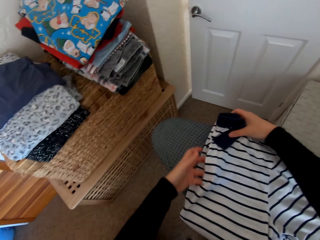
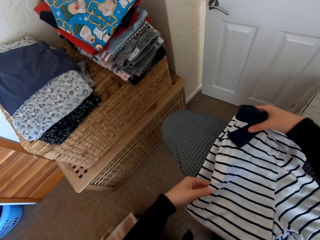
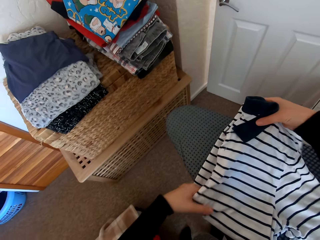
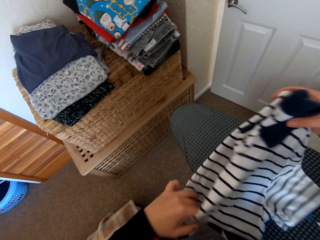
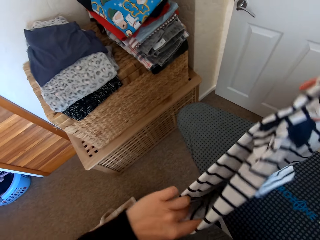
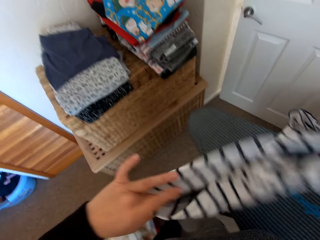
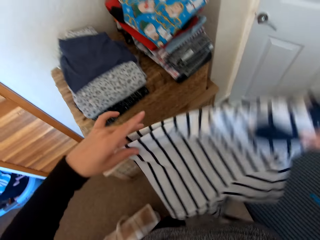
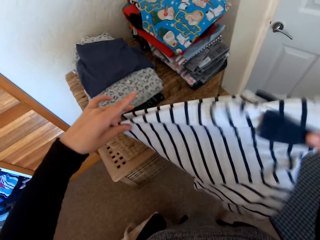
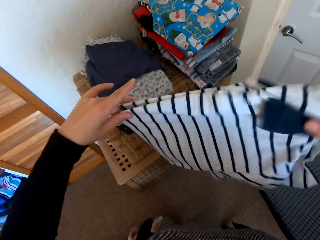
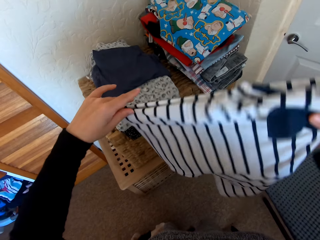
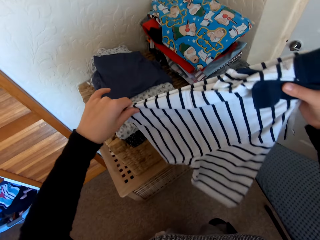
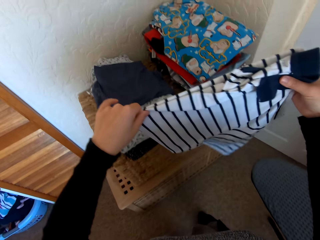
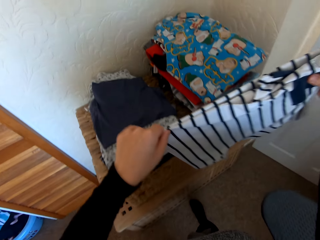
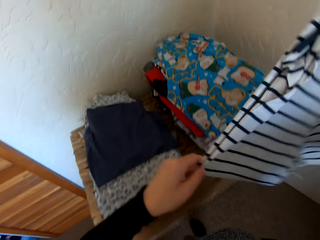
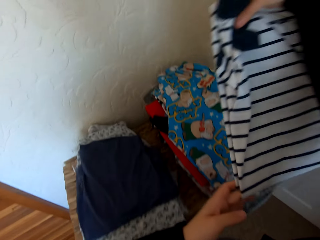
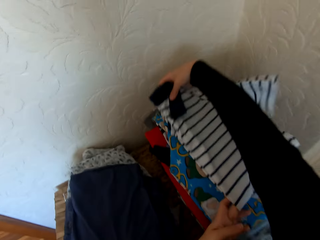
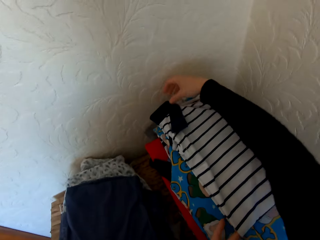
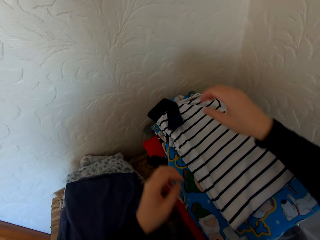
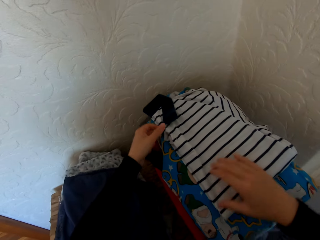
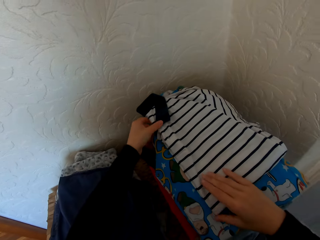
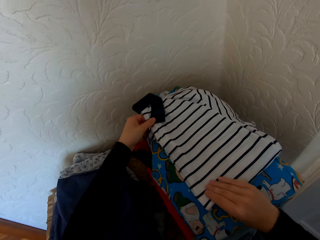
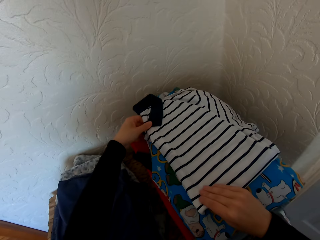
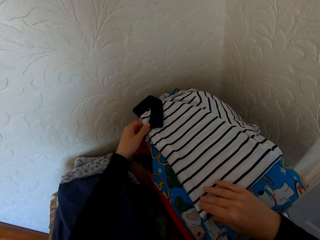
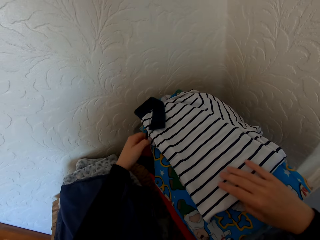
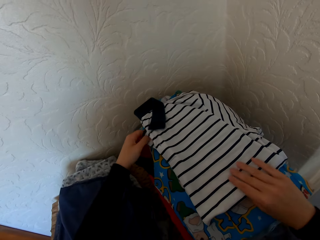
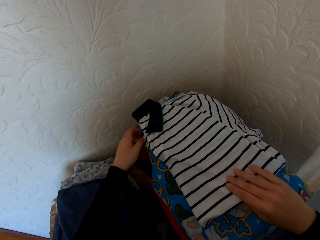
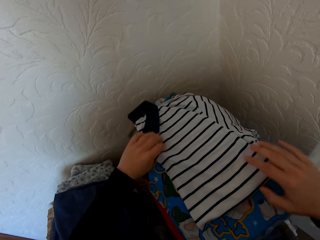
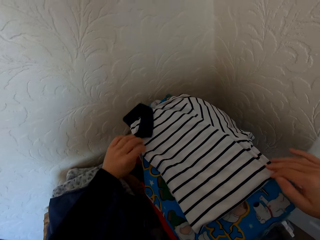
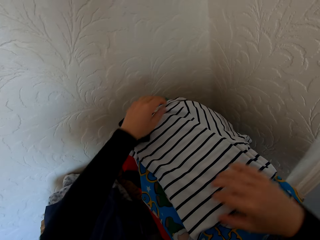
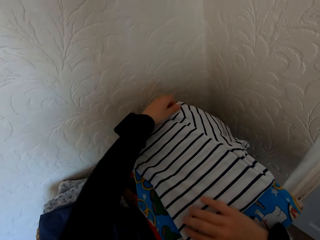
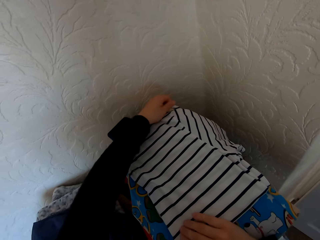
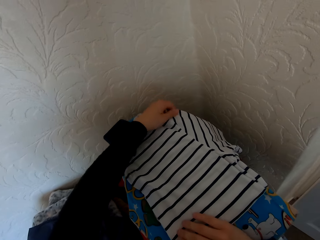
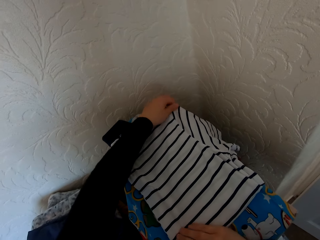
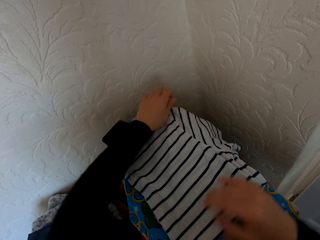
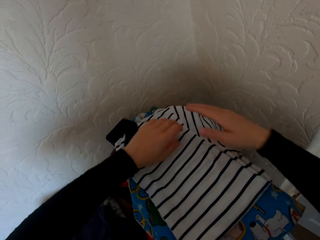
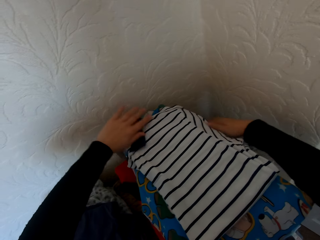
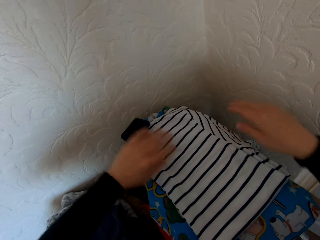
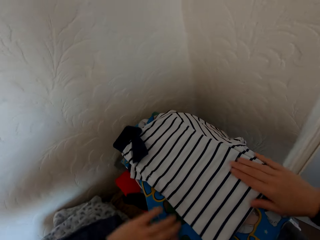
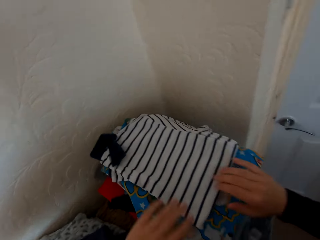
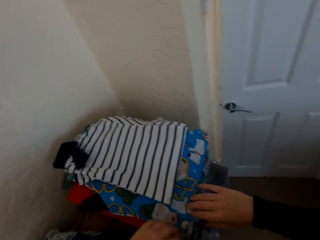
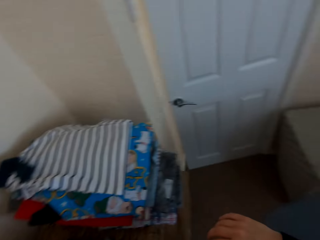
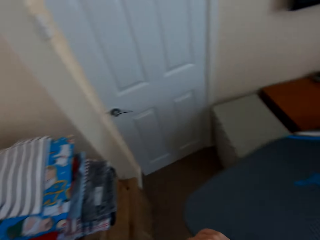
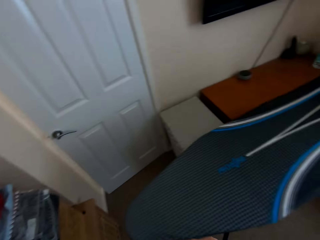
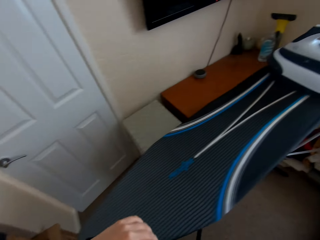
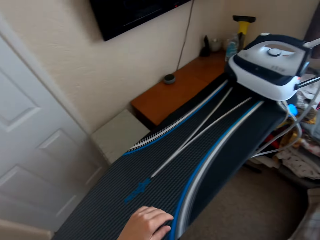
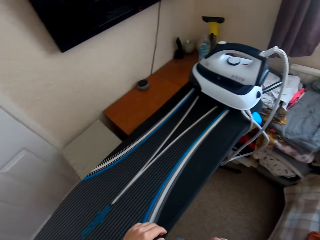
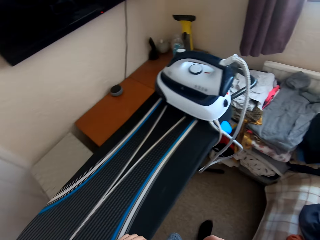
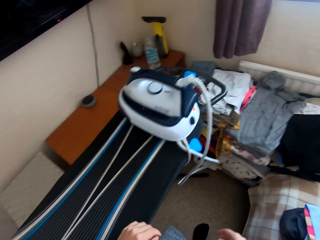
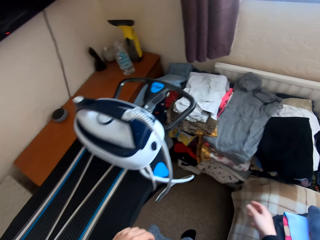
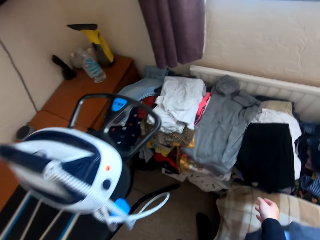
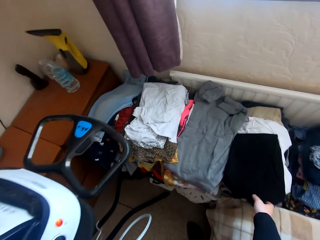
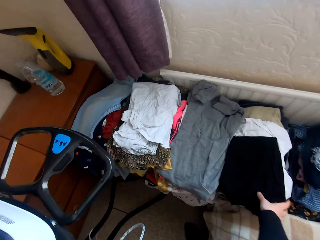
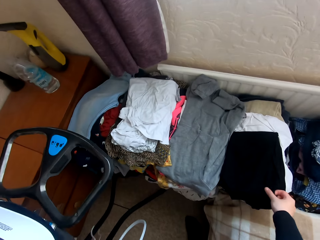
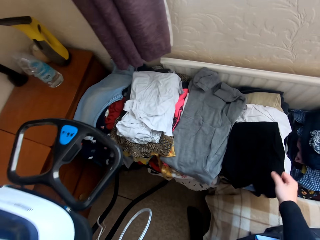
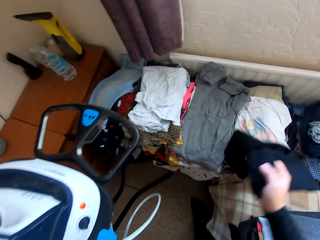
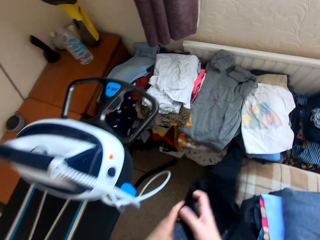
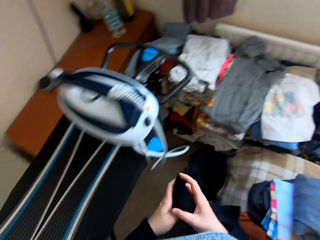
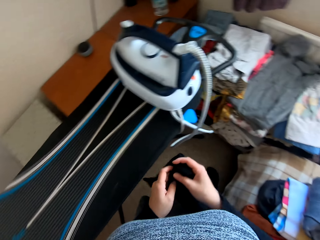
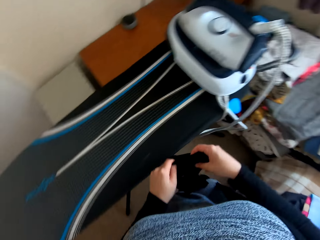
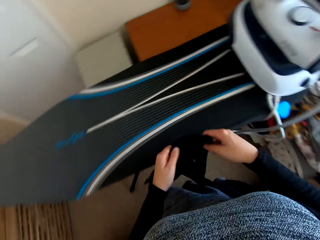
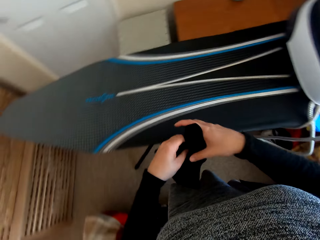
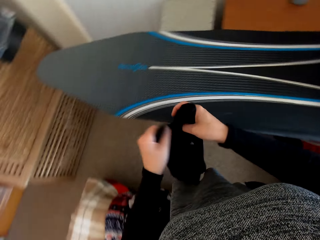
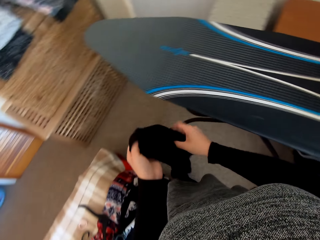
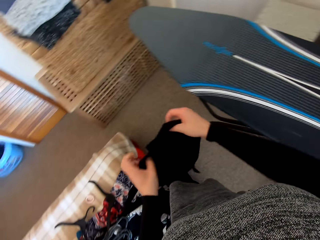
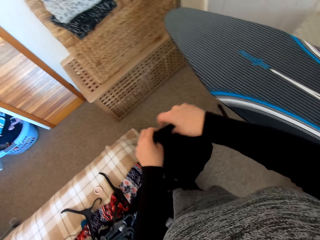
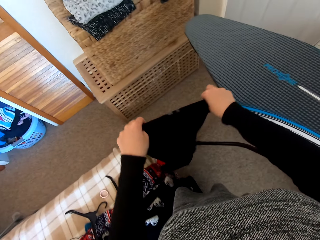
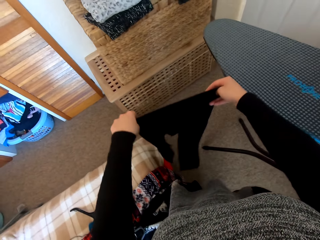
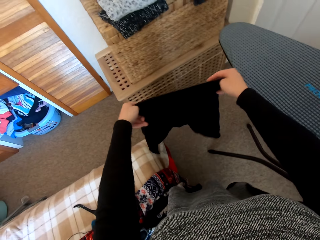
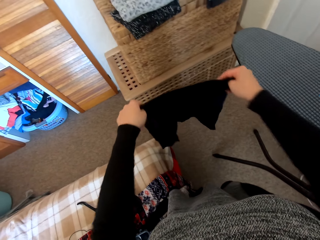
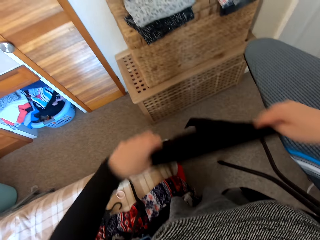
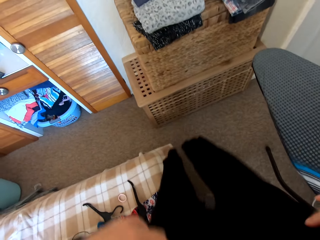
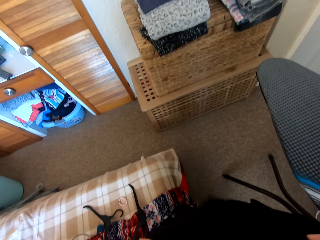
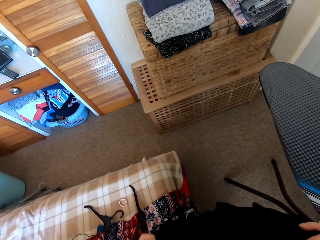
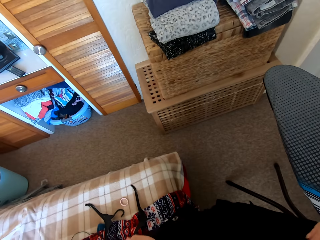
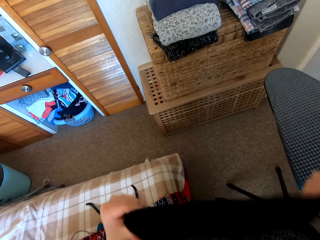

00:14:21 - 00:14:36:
The camera wearer places the shirt or cloth on the table. They adjust the cloth. They walk in the house. They pick the folded short or cloth from the table. They unfold the cloth.

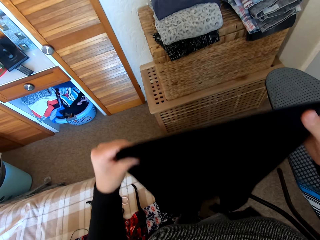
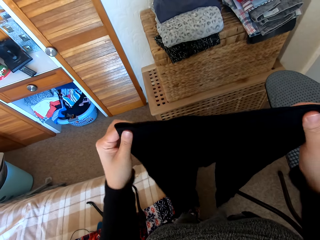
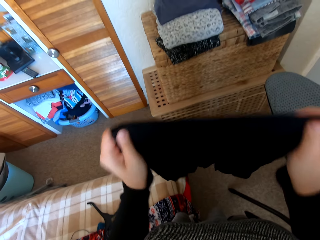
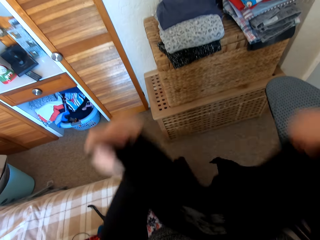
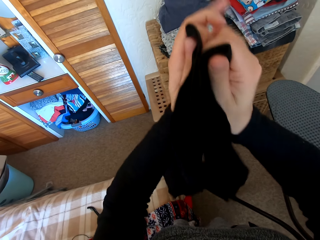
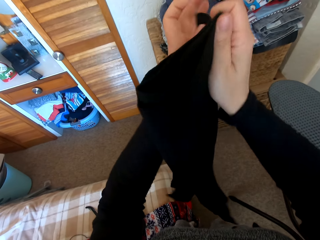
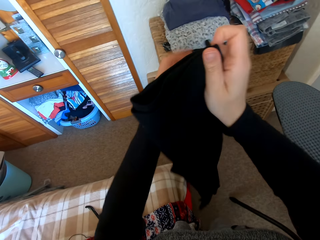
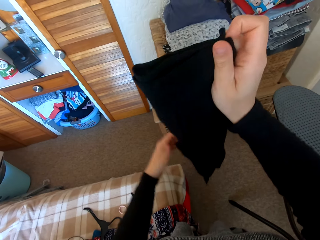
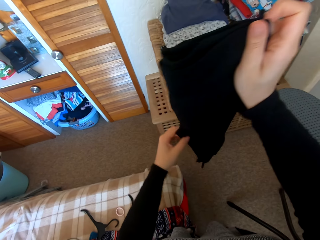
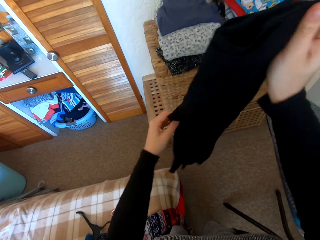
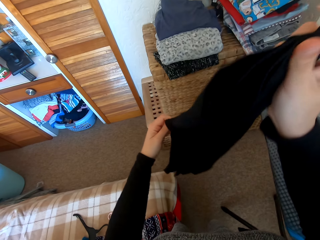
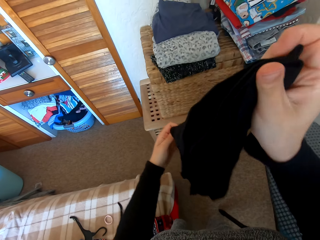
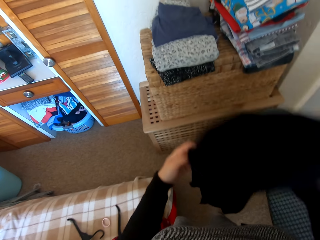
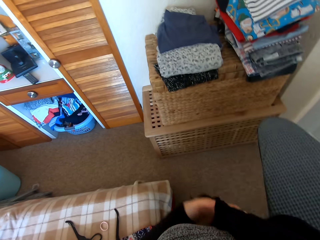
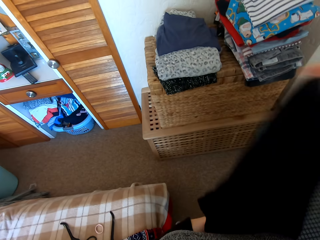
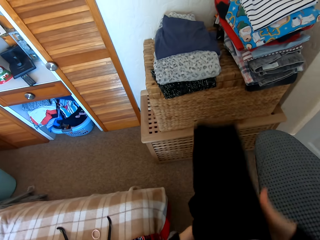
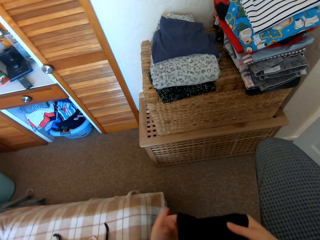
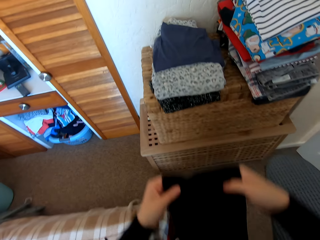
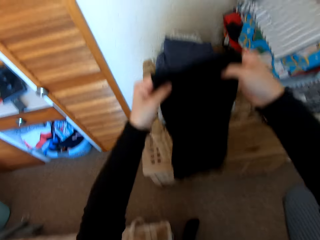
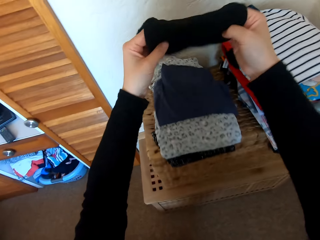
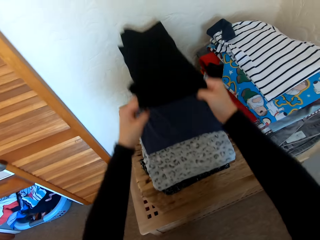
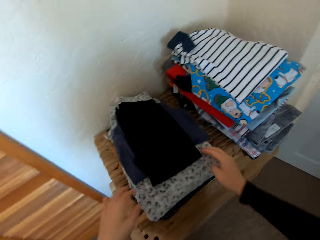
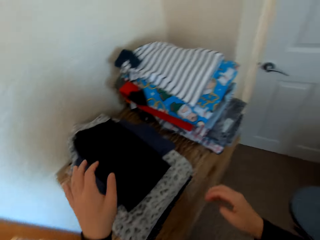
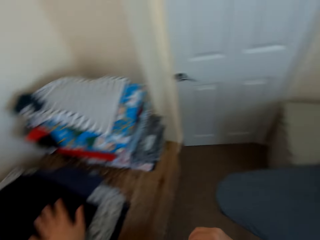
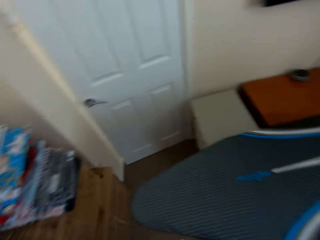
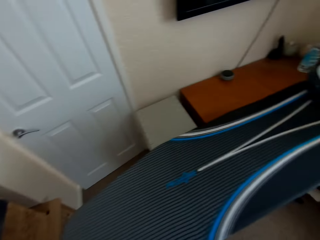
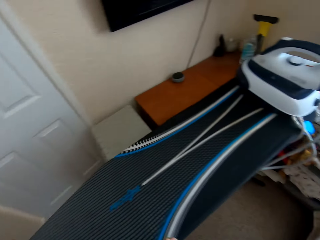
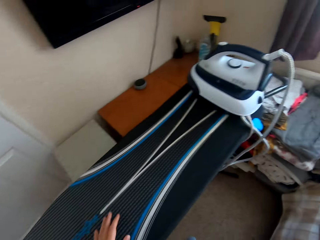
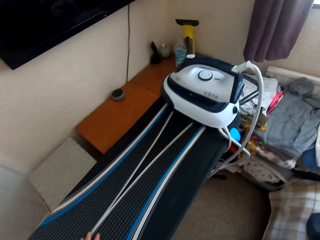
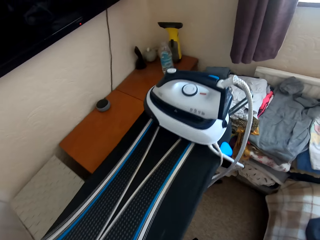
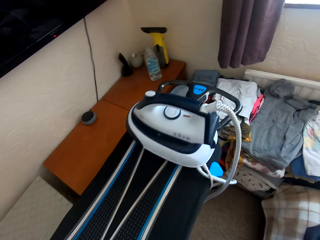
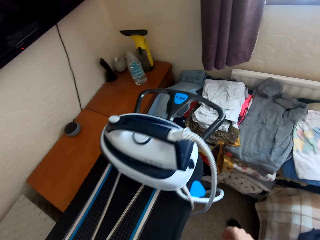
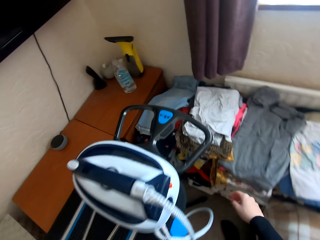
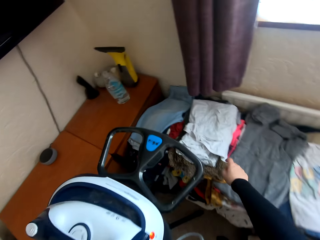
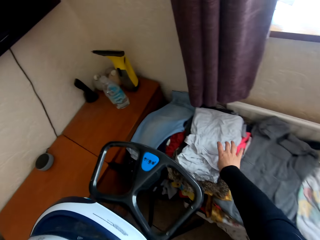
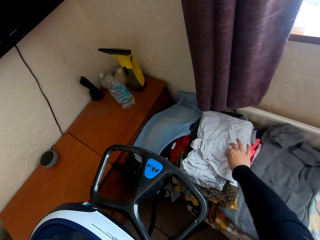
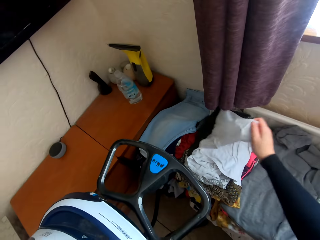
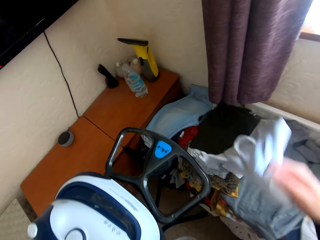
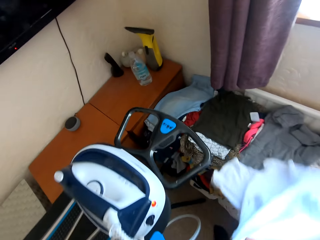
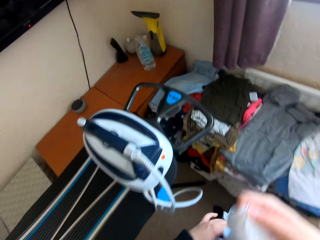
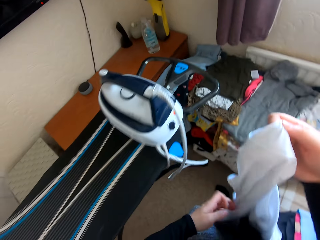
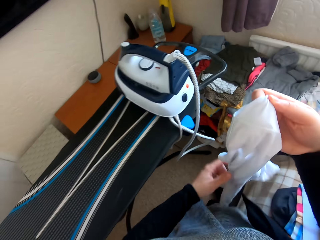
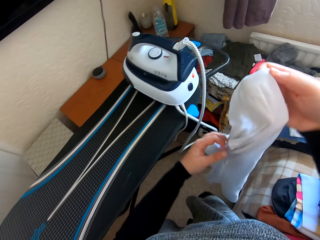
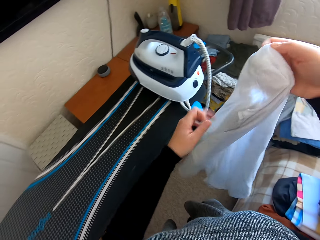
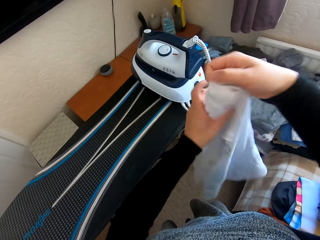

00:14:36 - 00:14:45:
The camera wearer folds the short. They place the short on the table. They walk in the house. They pick the folded t-shirt from the table.
